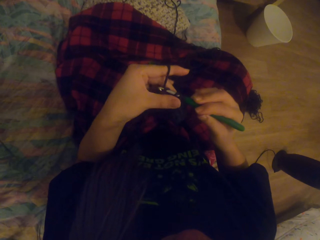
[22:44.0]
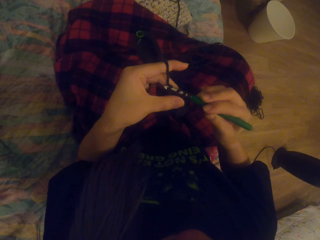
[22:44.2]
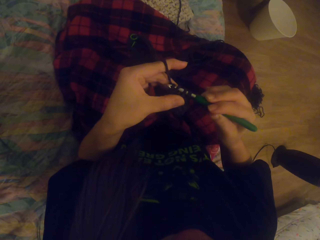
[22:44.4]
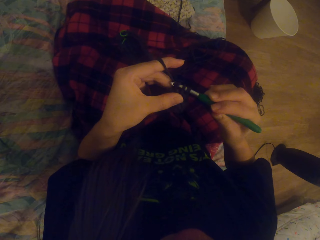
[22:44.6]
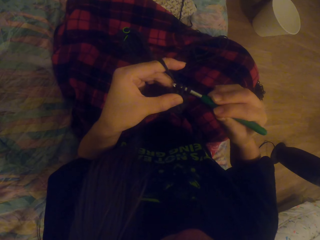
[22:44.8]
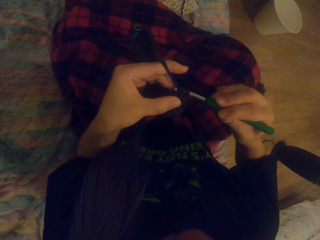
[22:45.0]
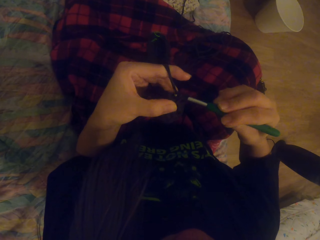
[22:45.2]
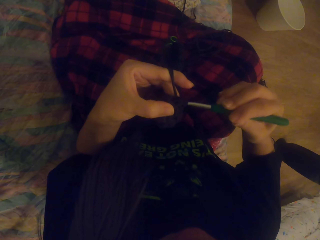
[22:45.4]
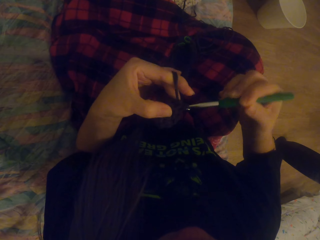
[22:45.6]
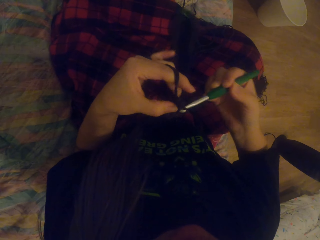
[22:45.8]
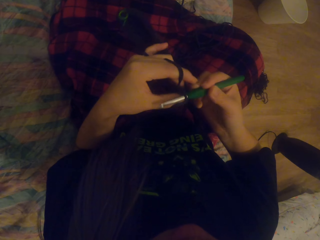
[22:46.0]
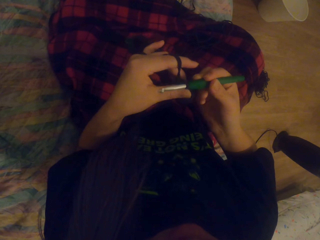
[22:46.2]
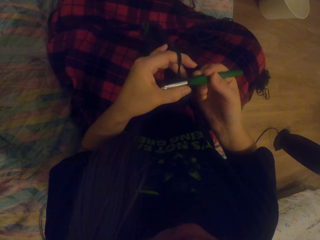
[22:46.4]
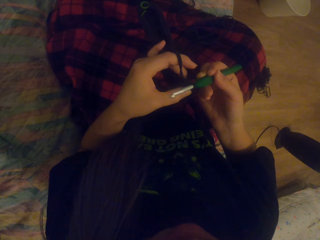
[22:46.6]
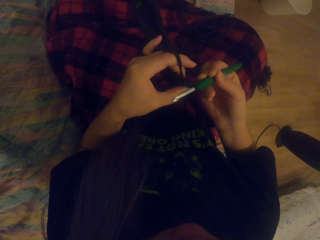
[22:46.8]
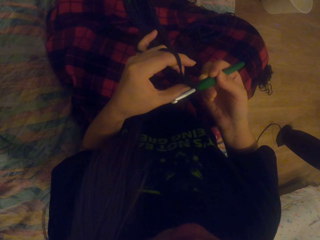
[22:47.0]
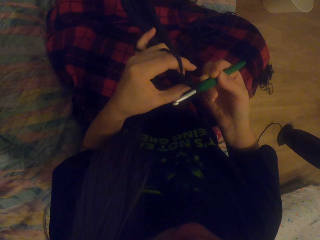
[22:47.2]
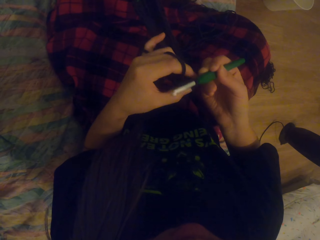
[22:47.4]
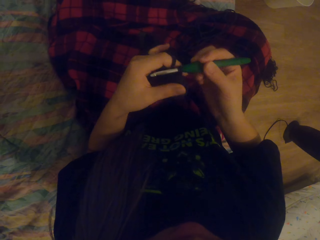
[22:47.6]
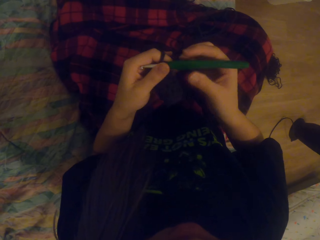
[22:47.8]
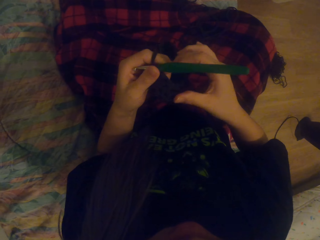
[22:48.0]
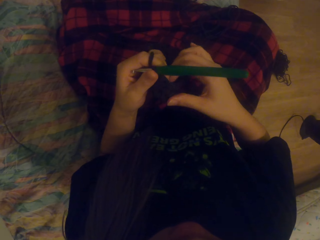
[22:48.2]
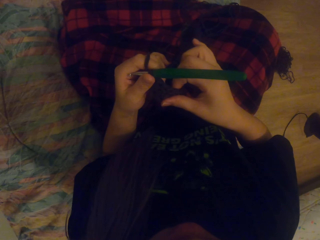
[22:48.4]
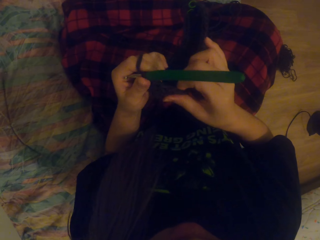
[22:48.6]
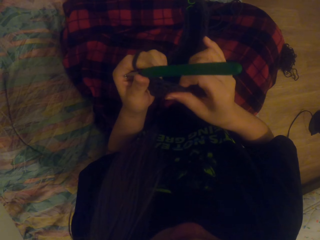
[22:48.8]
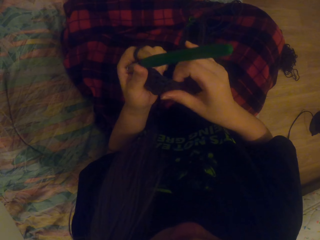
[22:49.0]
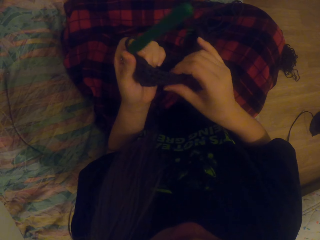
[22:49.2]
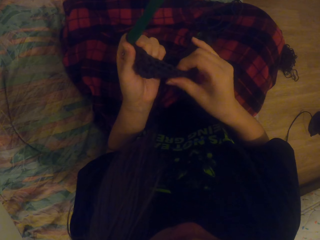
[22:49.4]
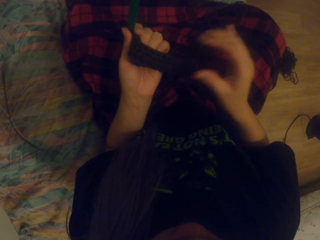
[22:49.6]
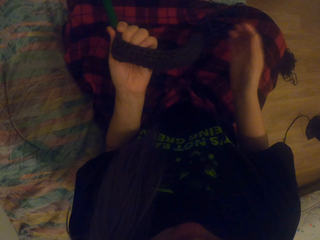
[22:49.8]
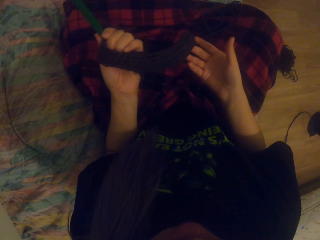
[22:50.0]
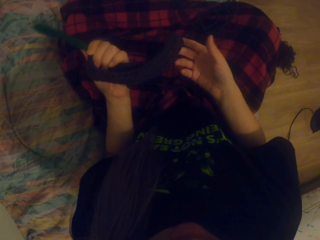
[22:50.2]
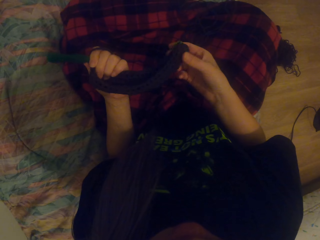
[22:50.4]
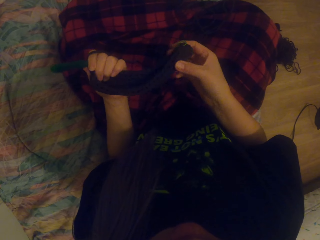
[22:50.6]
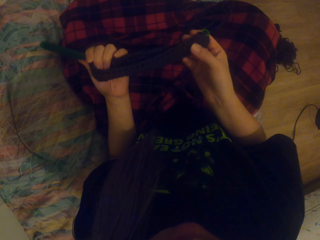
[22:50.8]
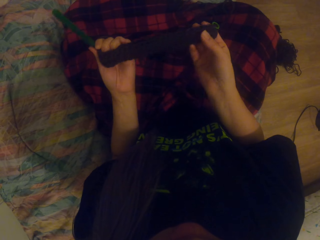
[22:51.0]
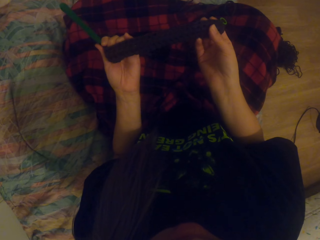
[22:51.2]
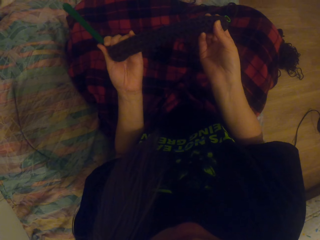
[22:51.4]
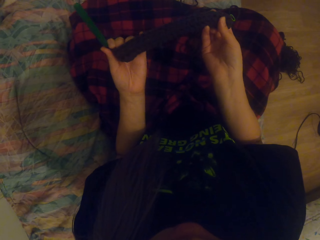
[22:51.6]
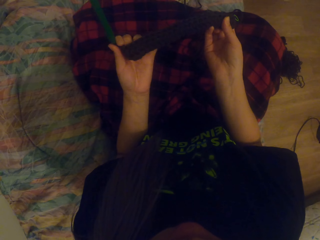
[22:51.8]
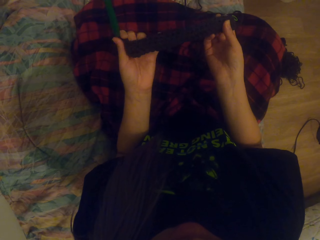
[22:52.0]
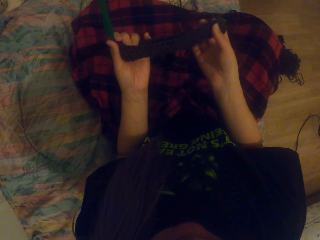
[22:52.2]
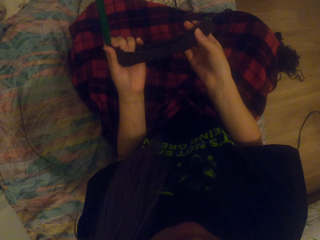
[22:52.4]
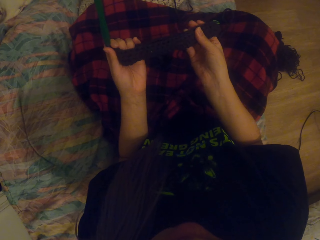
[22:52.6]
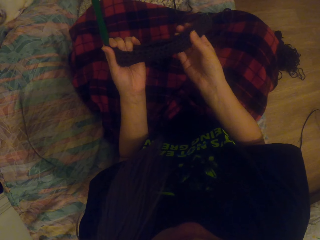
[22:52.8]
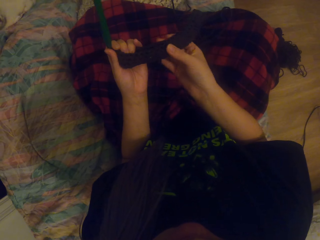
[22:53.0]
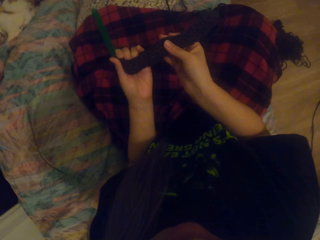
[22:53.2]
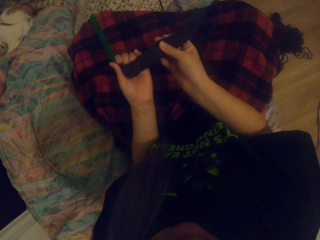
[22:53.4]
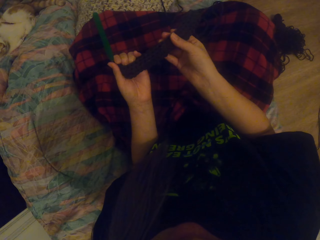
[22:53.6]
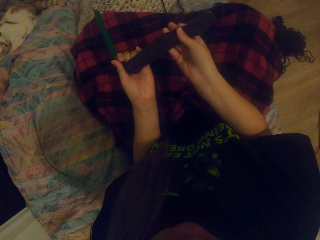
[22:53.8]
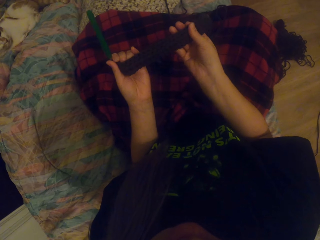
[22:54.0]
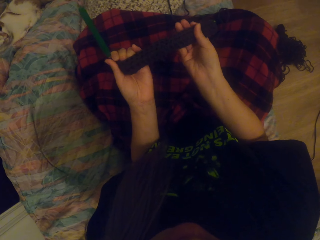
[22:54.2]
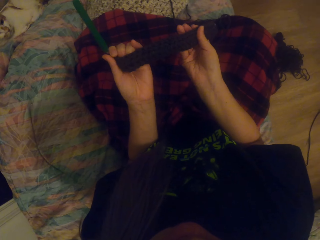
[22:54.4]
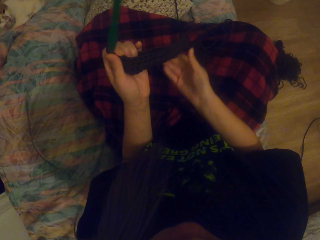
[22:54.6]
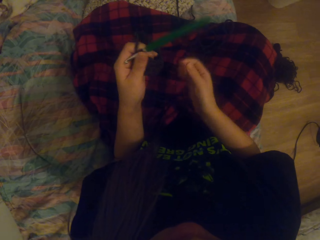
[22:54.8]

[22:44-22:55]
The camera wearer pulls the garment.

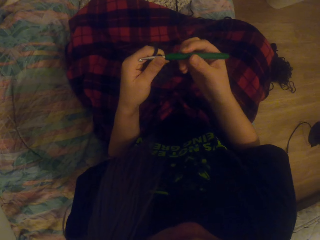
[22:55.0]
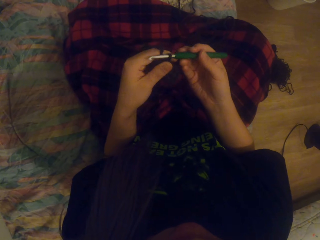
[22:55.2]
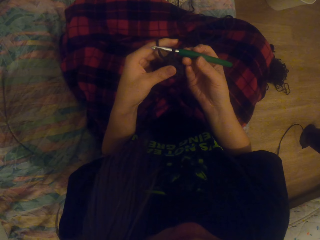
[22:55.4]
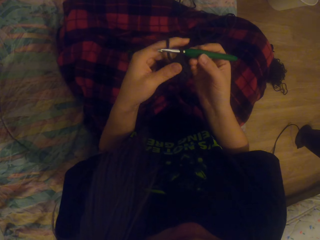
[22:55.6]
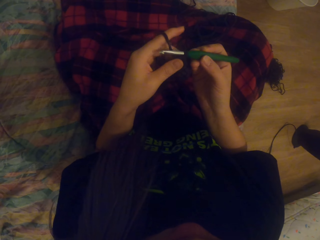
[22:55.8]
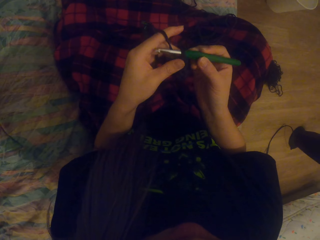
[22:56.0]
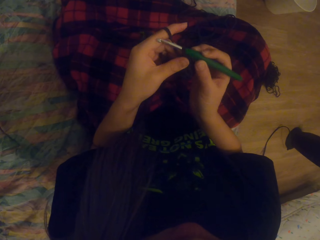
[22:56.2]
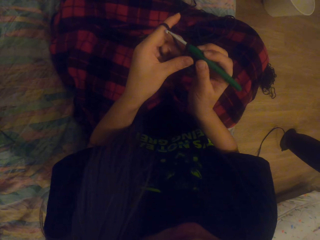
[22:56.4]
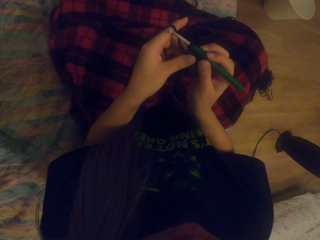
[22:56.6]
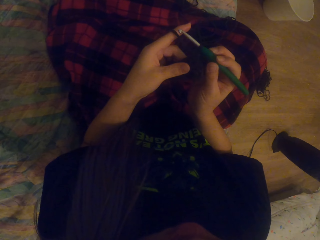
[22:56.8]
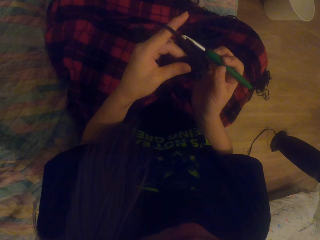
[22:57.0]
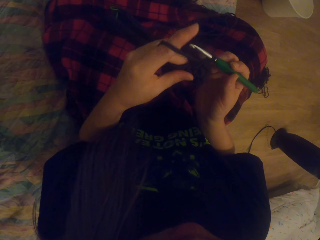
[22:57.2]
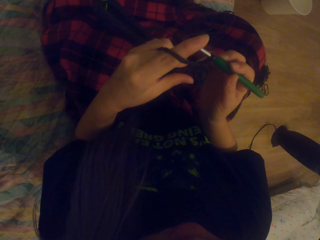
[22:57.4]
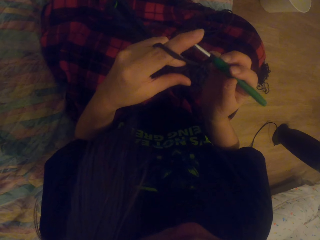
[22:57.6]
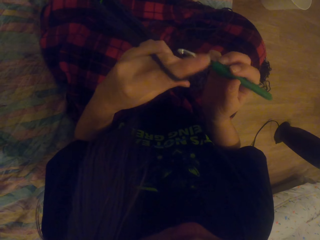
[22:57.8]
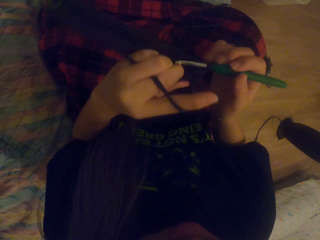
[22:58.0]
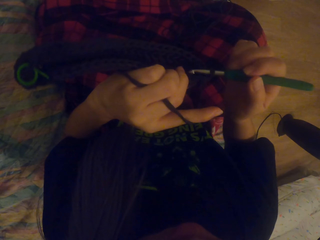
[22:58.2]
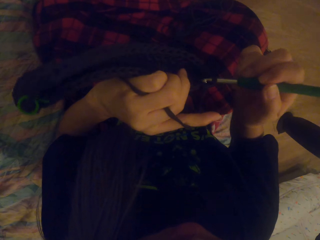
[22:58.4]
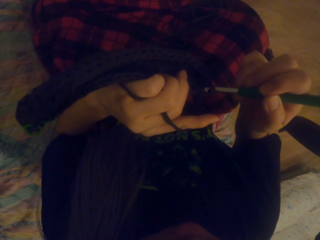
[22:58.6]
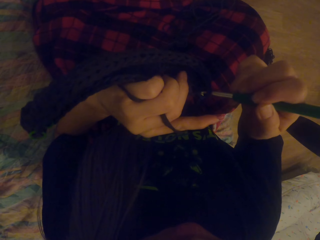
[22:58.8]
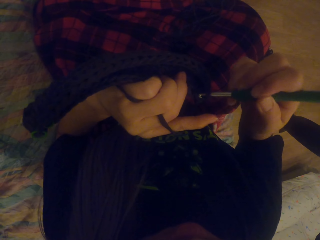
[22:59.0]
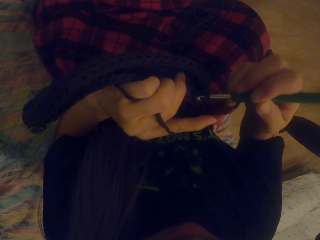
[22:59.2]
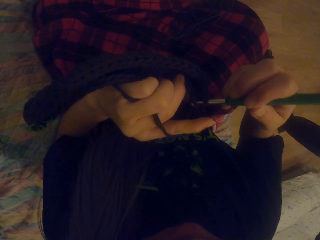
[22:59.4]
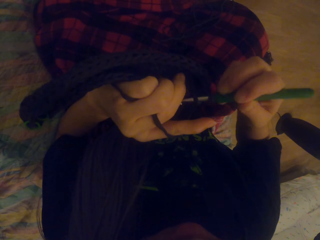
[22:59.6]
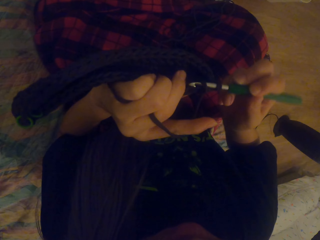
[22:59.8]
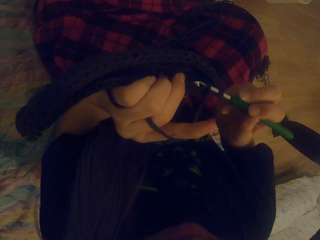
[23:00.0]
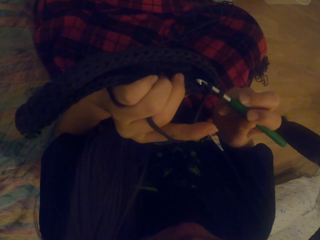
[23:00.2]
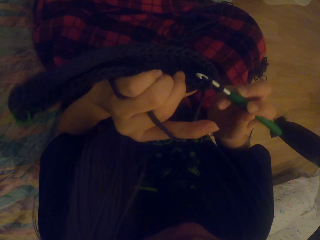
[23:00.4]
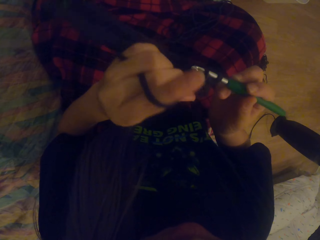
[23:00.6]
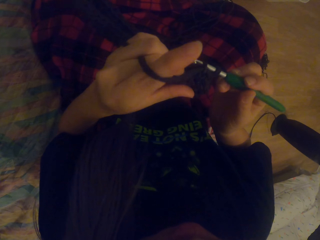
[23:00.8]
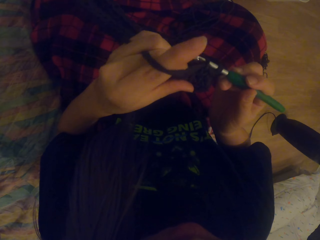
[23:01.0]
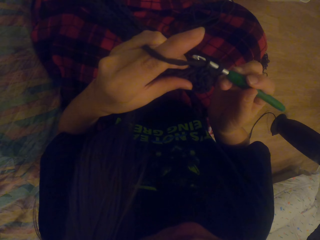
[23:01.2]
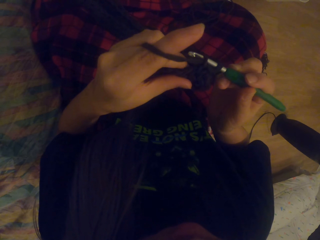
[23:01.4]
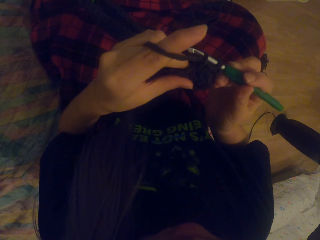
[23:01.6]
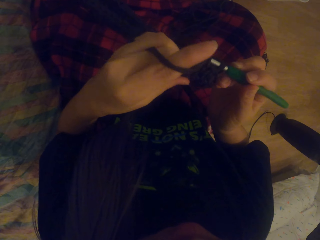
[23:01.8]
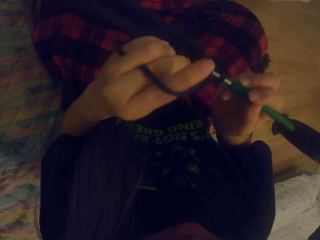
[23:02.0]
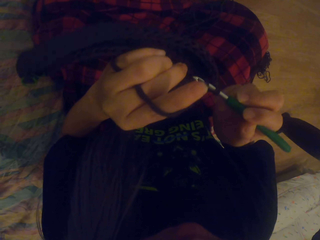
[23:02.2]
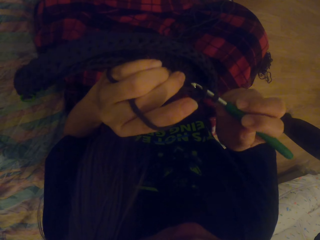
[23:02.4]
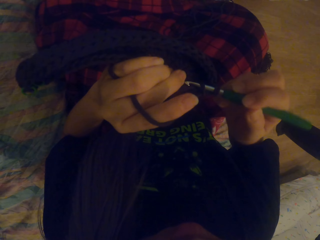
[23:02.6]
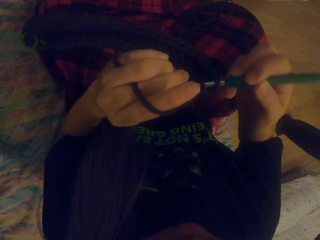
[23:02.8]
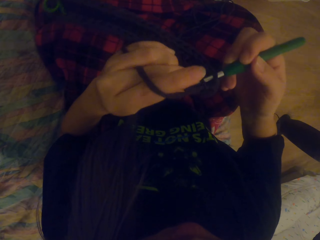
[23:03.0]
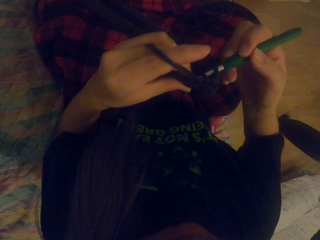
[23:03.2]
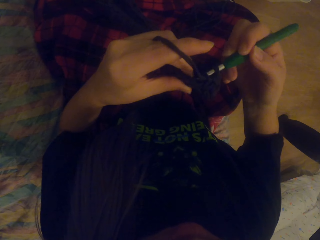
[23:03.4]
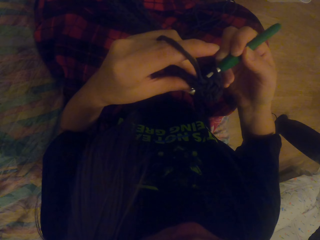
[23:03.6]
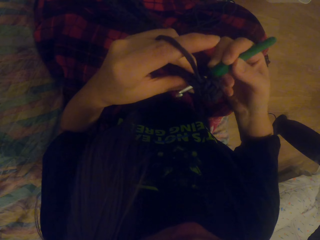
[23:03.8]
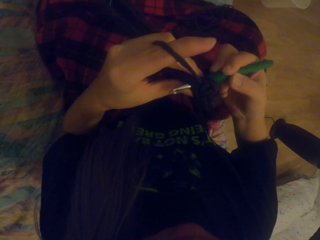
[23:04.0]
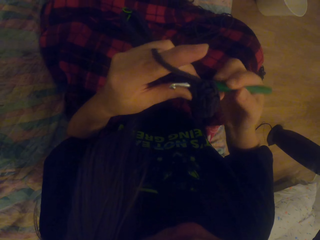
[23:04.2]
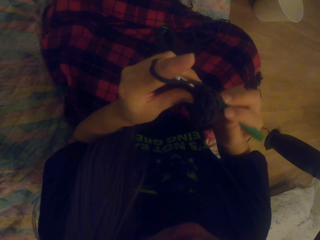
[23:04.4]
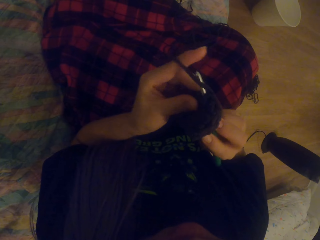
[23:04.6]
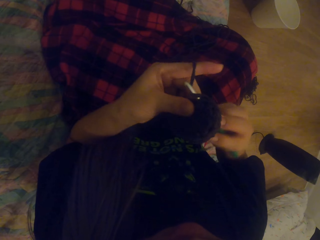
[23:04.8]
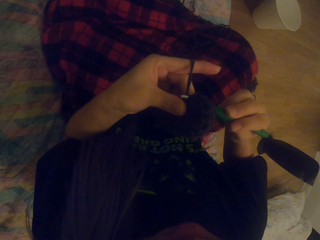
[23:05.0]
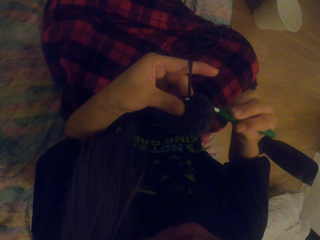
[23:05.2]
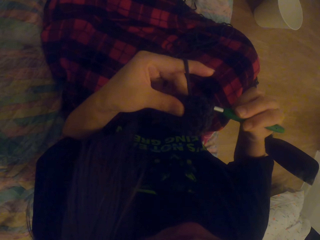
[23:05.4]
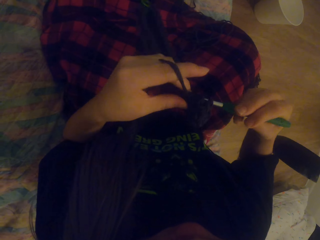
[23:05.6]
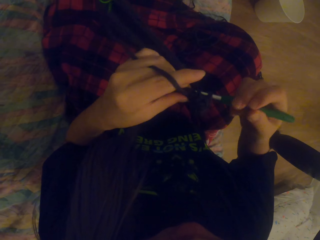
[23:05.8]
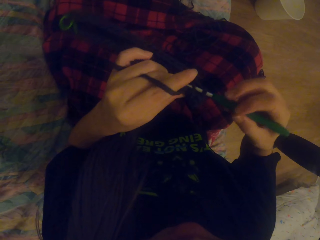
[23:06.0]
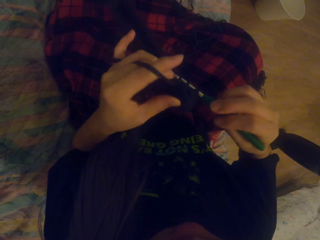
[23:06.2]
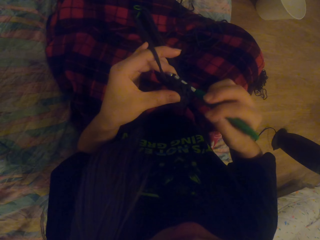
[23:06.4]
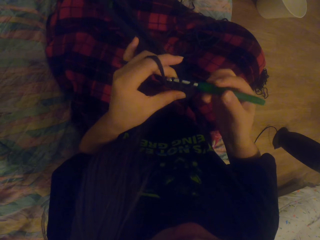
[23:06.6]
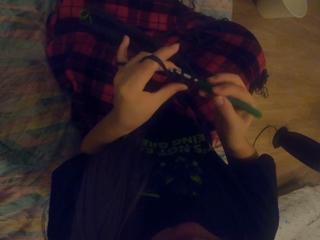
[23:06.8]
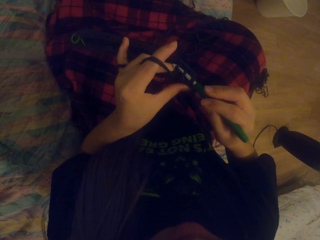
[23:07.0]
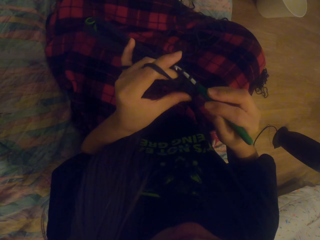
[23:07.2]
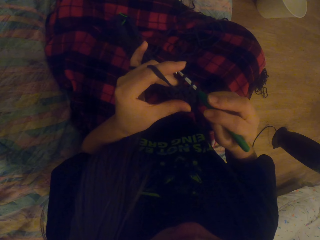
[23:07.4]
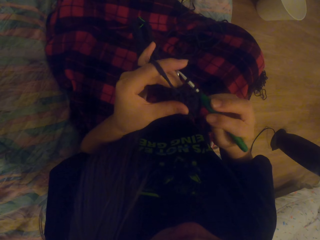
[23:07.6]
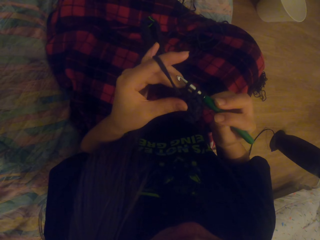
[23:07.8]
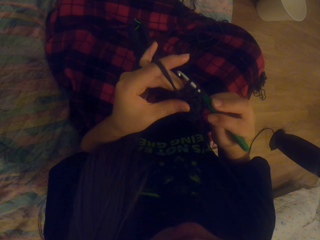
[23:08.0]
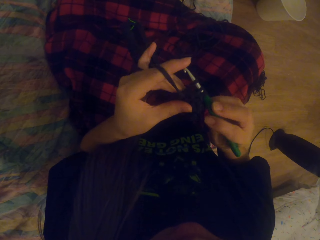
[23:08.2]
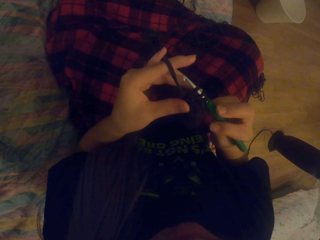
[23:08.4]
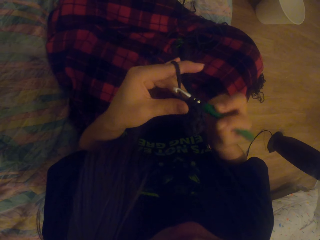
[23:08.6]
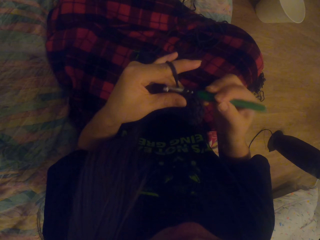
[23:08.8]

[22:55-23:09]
The camera wearer crochets a garment using a yarn and a hook.
